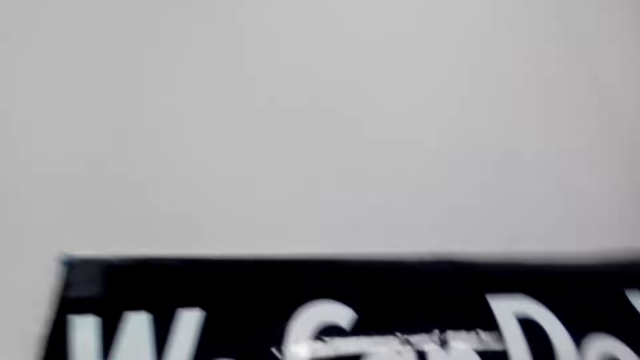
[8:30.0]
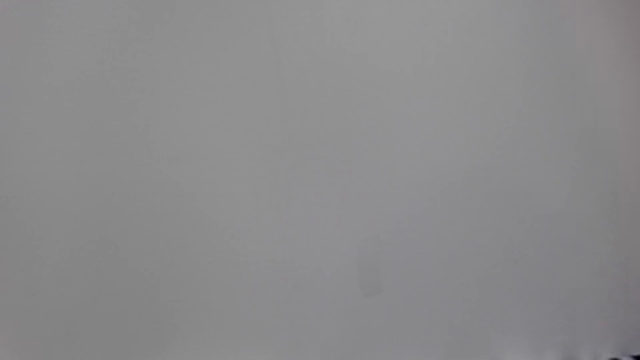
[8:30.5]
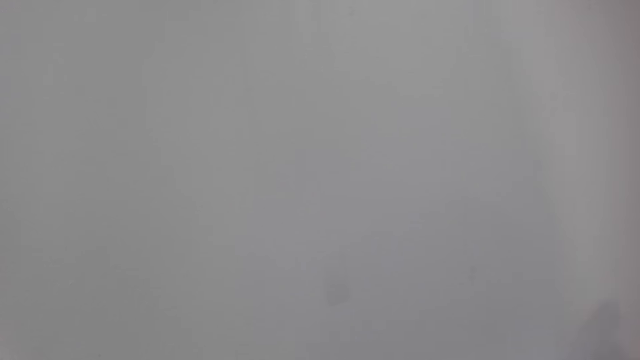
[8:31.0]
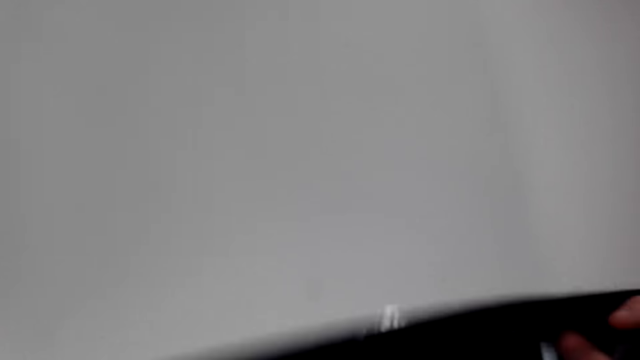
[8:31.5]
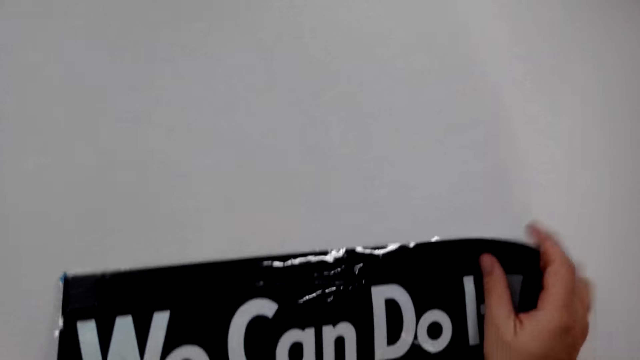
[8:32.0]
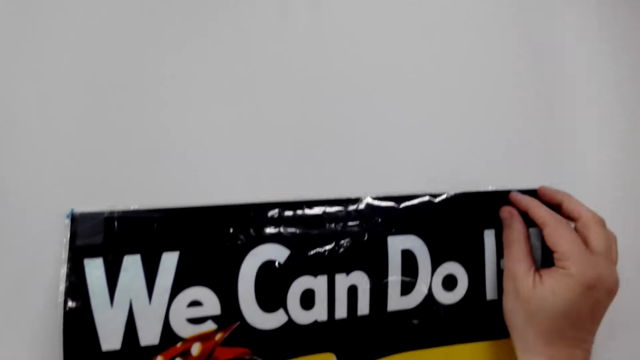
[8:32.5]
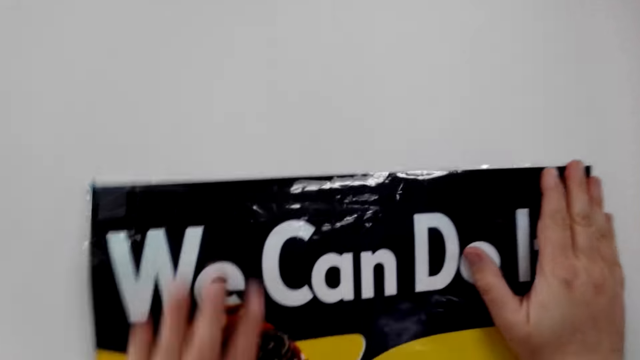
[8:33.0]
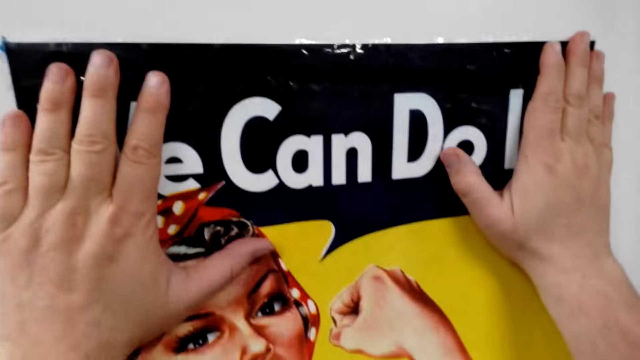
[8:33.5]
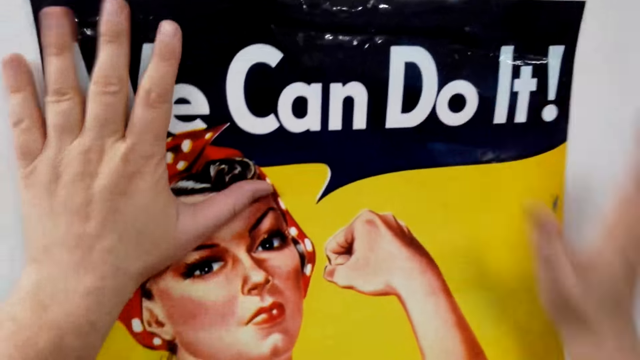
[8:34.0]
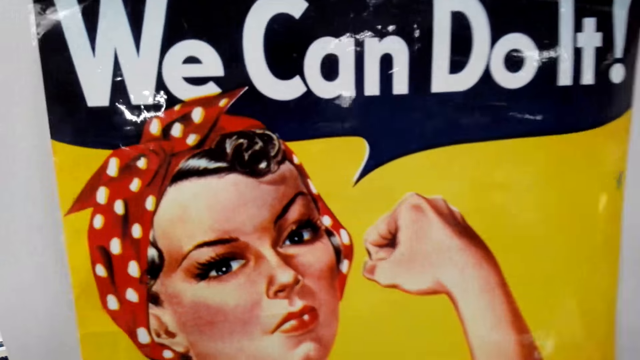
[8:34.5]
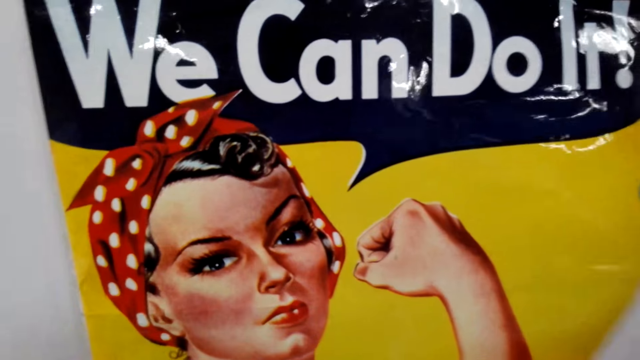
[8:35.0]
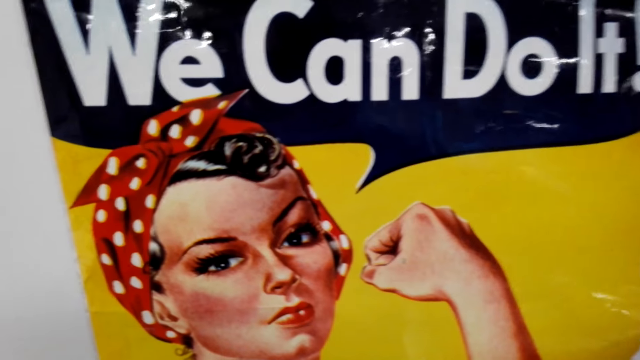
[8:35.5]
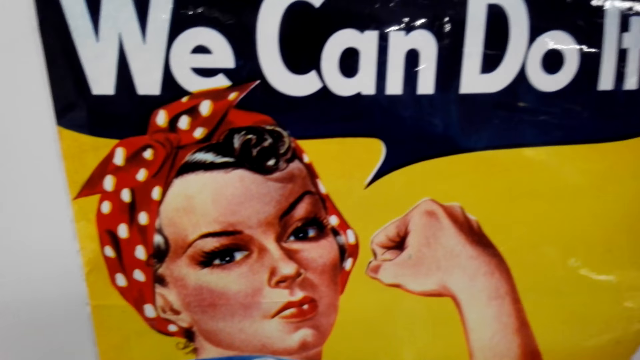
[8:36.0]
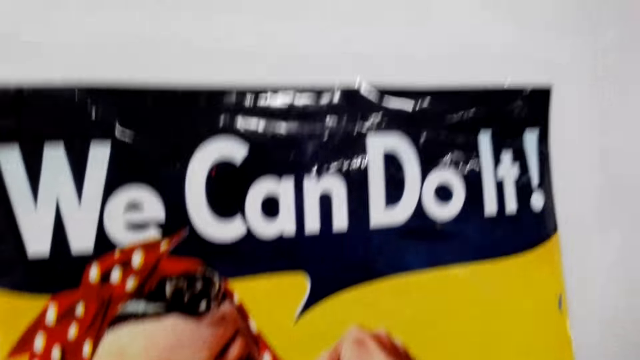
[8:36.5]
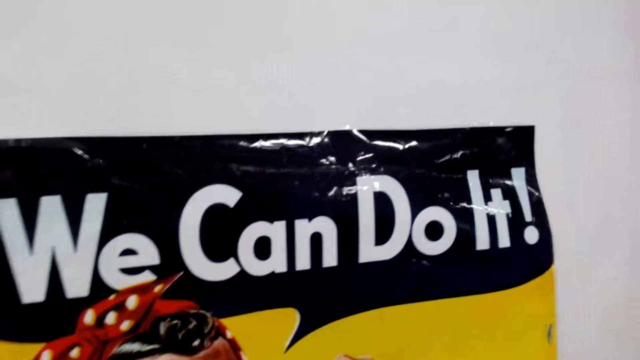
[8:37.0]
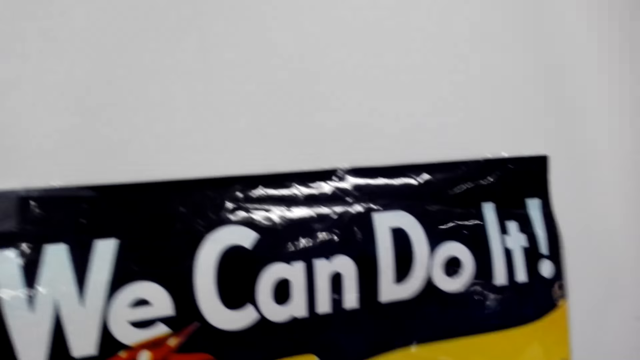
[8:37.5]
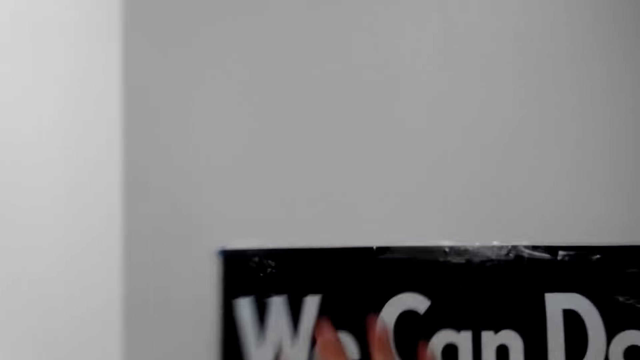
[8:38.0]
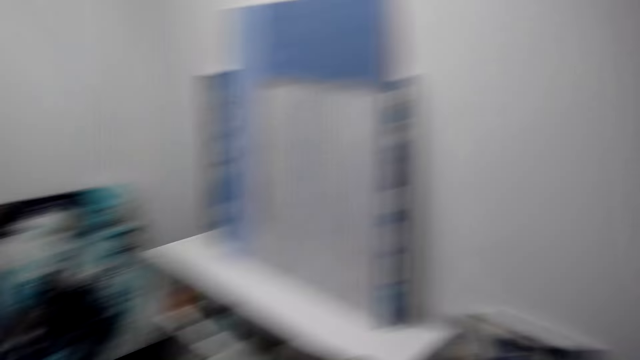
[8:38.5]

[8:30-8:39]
The camera wearer removes a poster on the wall. They attach the poster on the wall.

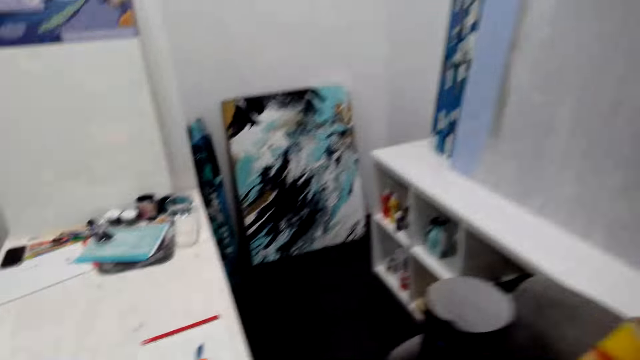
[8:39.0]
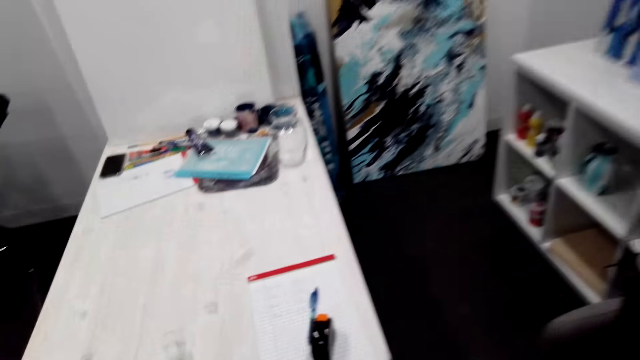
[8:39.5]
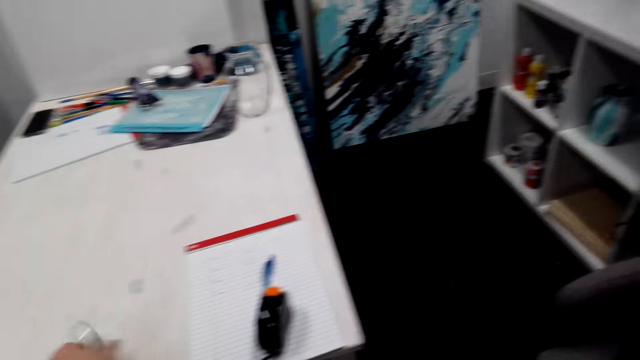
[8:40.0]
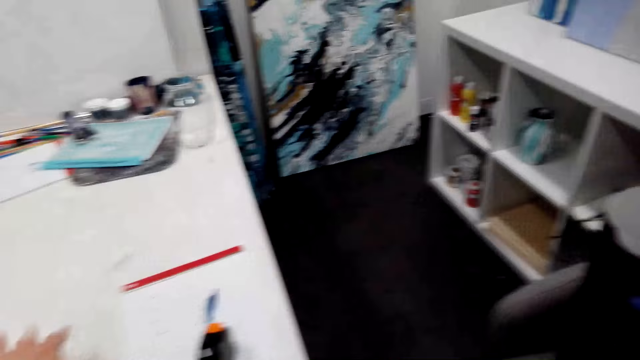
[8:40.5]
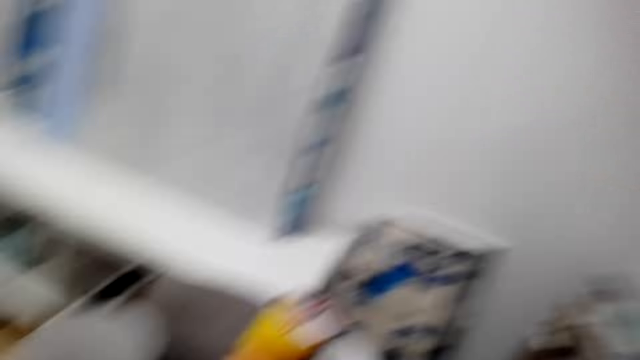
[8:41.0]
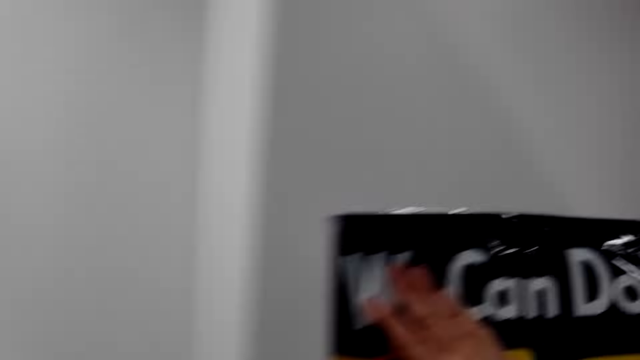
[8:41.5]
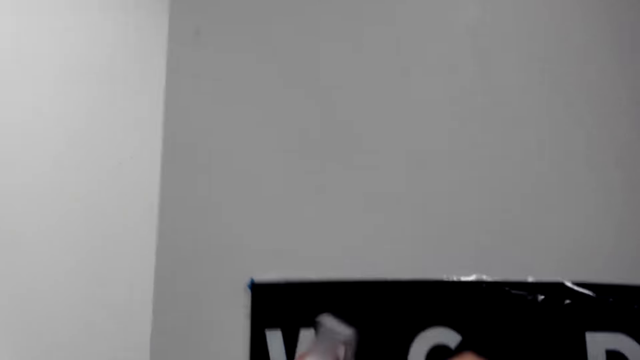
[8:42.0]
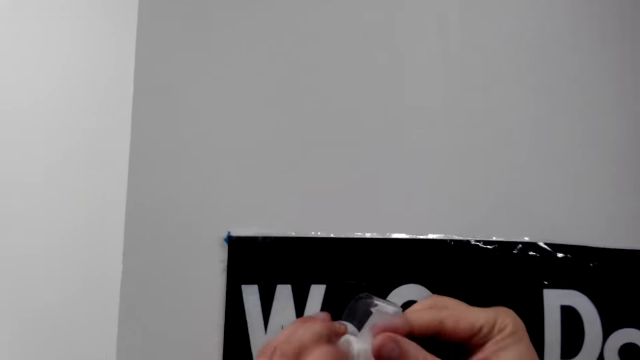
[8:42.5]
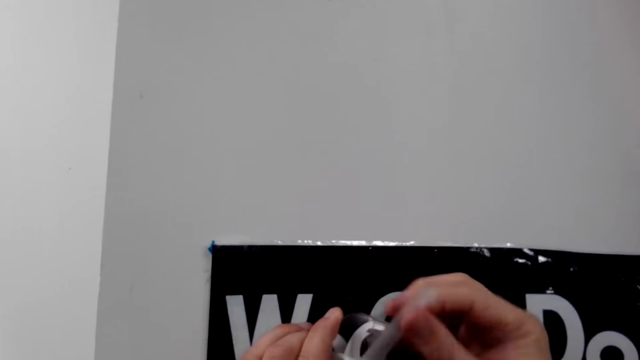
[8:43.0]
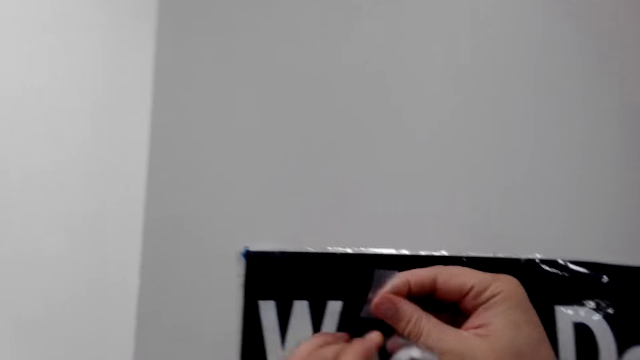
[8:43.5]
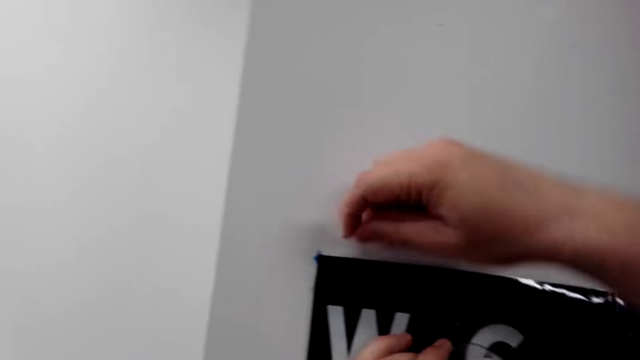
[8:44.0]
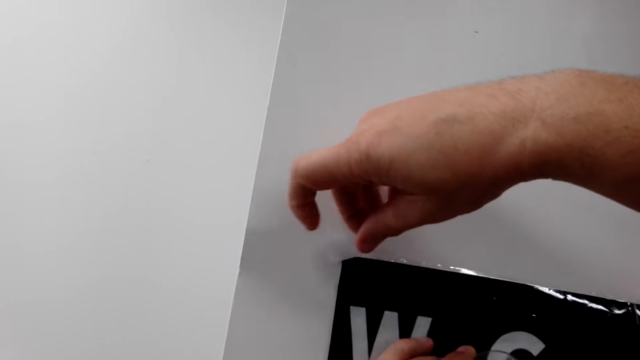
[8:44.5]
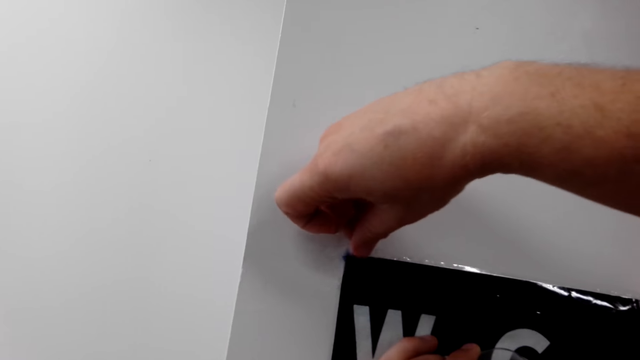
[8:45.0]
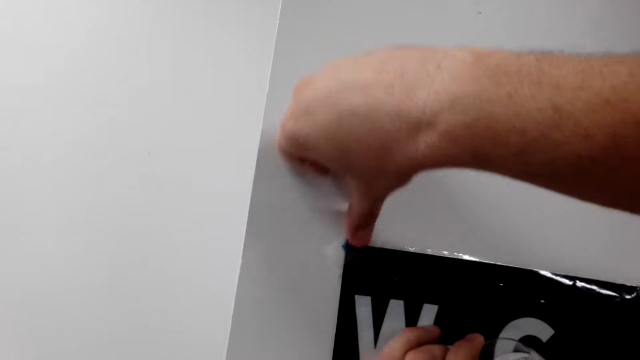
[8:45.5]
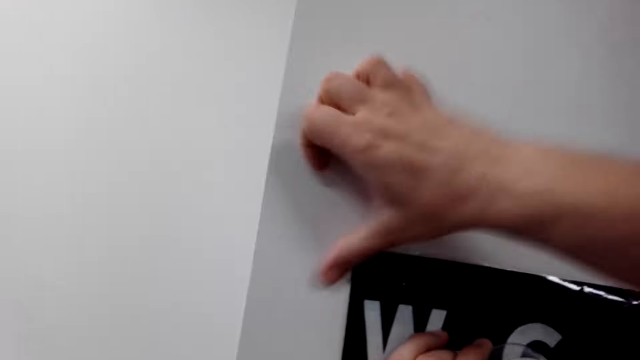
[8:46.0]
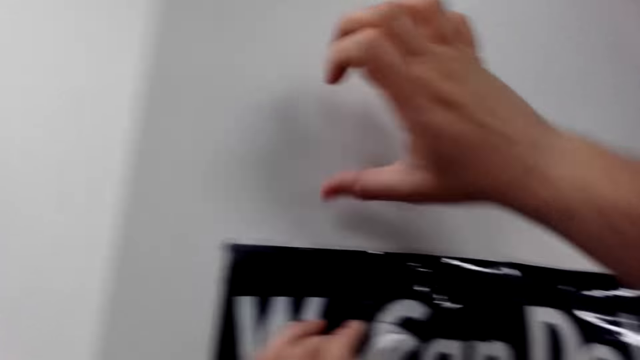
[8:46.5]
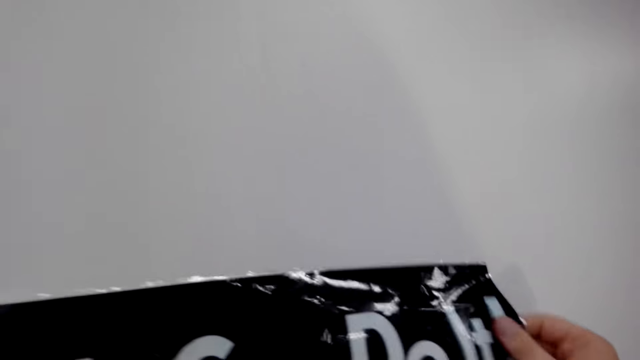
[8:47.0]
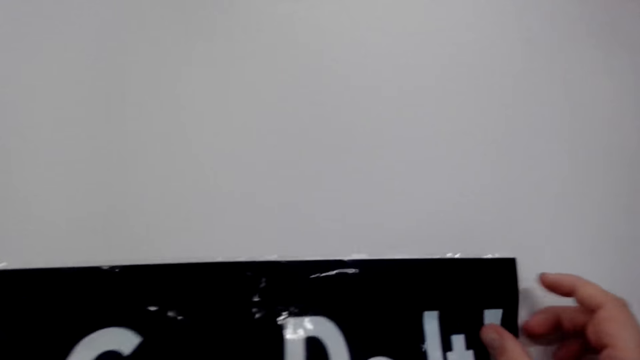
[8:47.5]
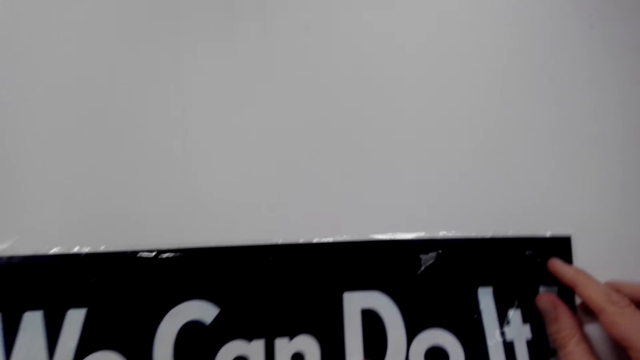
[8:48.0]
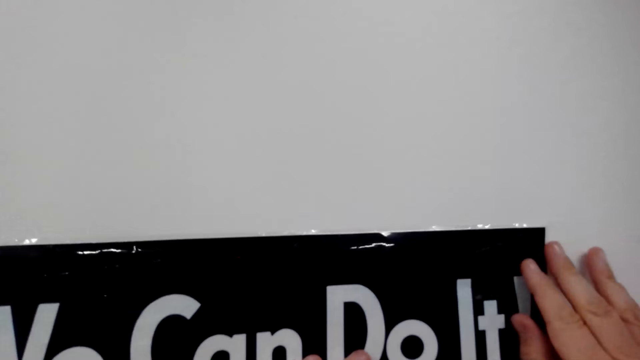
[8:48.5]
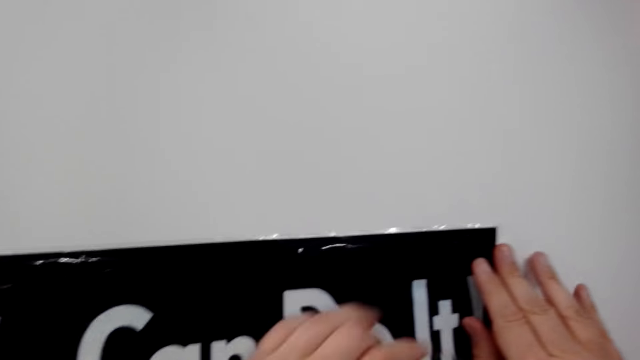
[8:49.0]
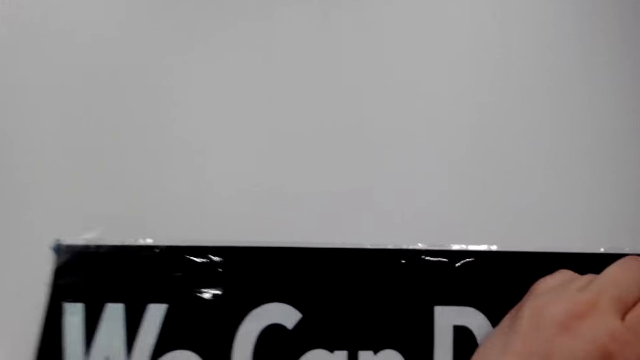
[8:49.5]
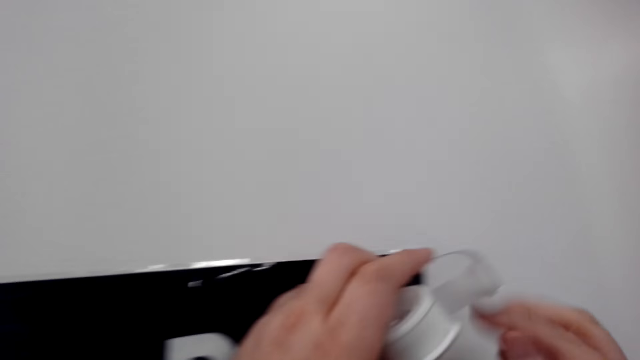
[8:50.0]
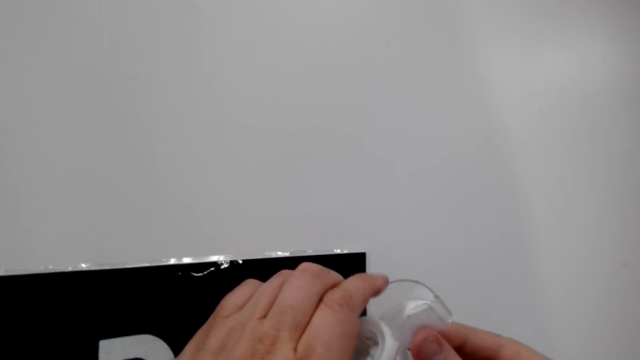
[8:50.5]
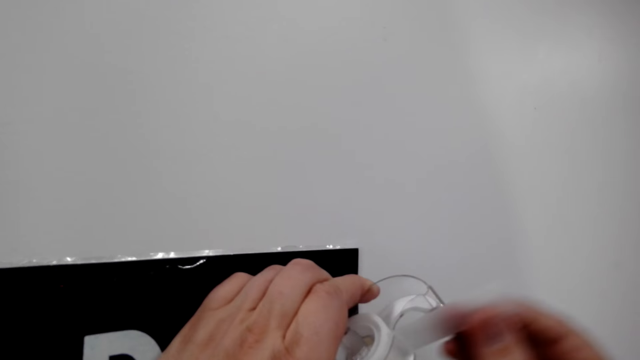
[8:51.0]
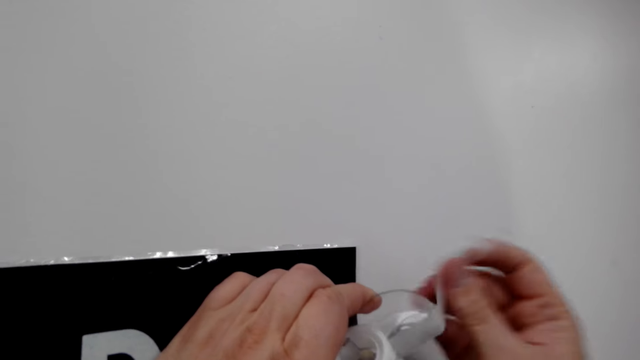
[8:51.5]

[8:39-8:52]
The camera wearer picks up tape from the table. He cuts the tape with his hands. He sticks the tape on the poster. He adjusts the poster on the wall with his hands. He cuts the tape with his hands.
